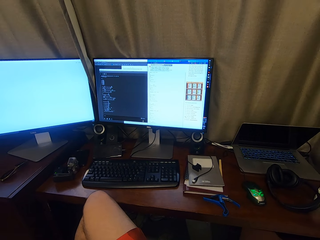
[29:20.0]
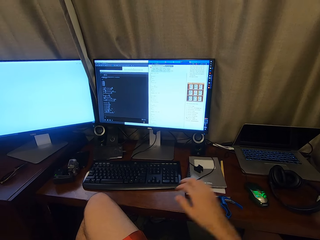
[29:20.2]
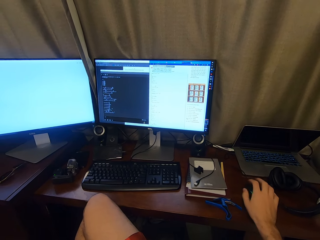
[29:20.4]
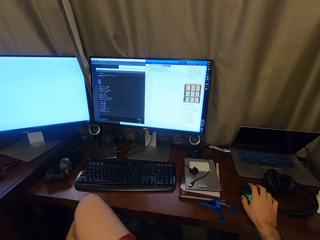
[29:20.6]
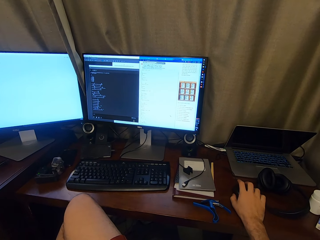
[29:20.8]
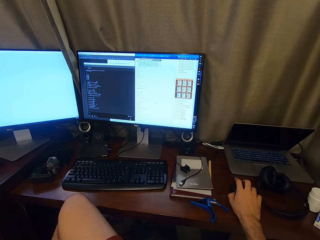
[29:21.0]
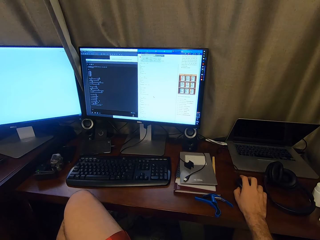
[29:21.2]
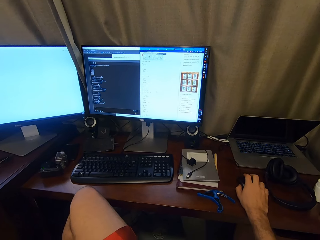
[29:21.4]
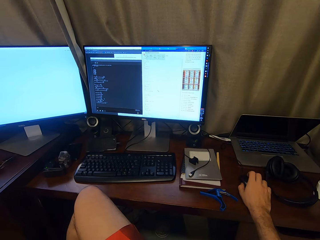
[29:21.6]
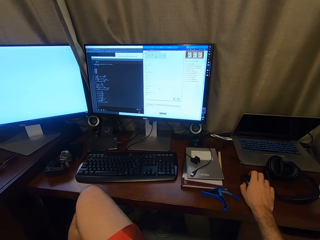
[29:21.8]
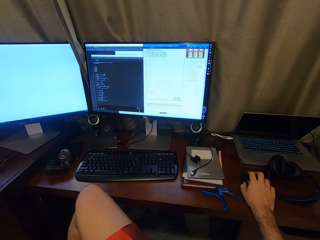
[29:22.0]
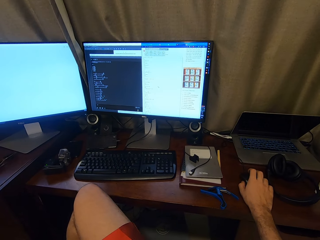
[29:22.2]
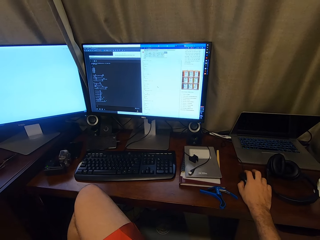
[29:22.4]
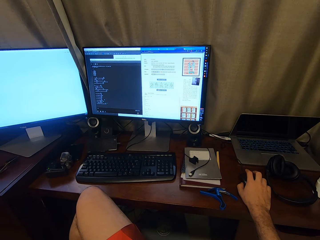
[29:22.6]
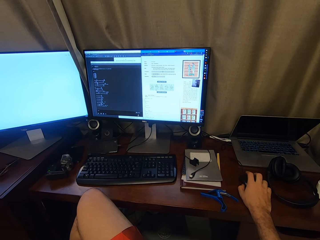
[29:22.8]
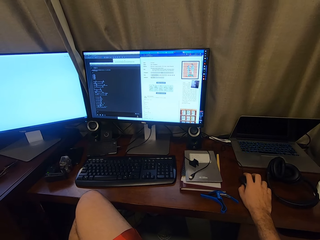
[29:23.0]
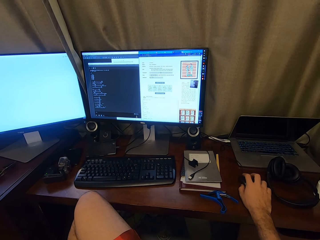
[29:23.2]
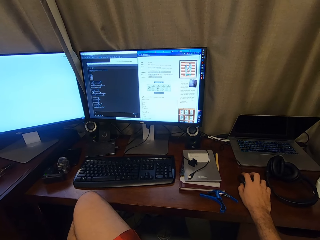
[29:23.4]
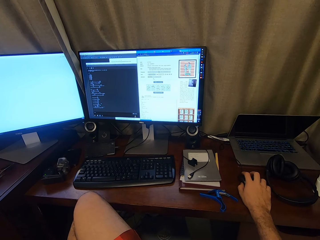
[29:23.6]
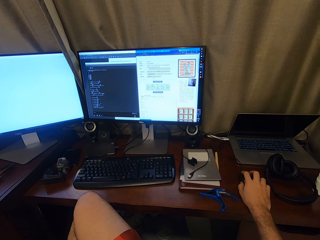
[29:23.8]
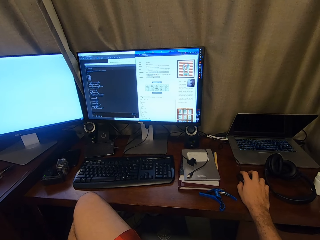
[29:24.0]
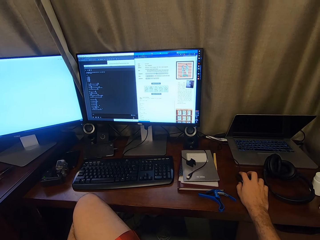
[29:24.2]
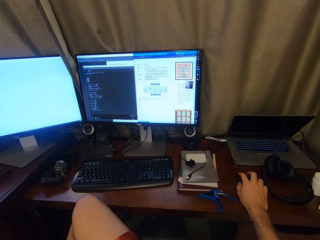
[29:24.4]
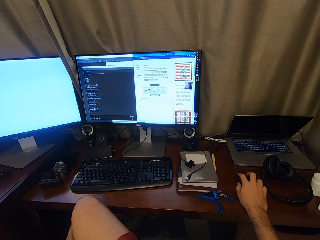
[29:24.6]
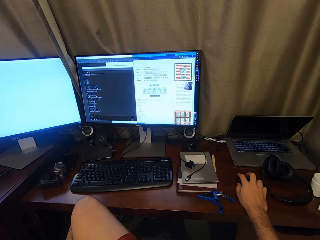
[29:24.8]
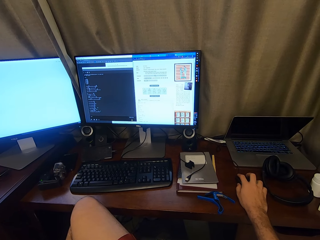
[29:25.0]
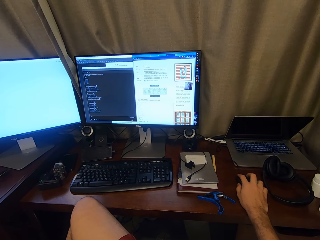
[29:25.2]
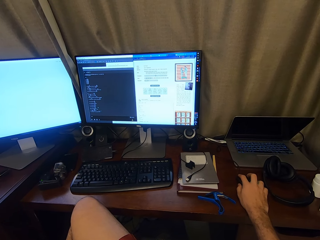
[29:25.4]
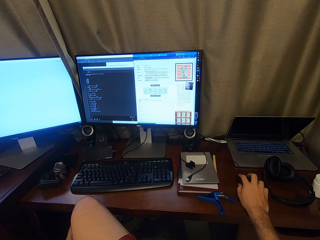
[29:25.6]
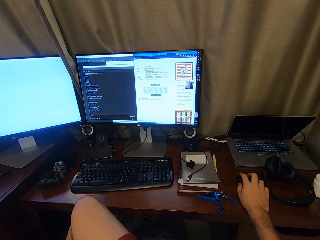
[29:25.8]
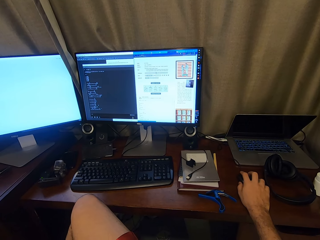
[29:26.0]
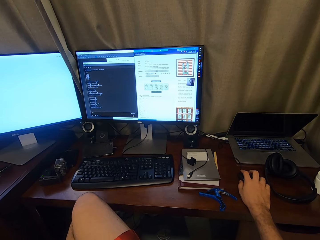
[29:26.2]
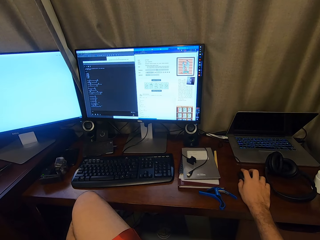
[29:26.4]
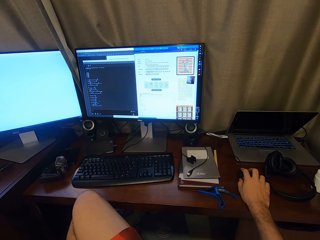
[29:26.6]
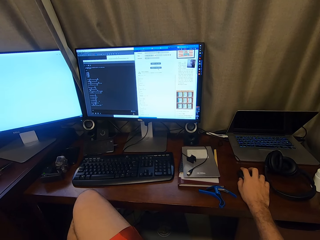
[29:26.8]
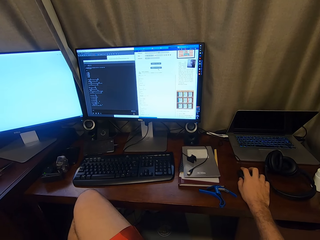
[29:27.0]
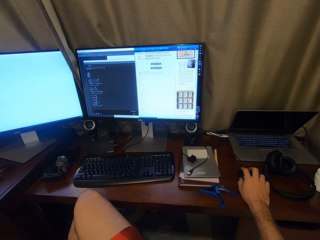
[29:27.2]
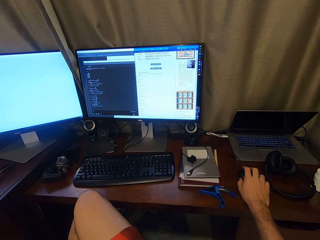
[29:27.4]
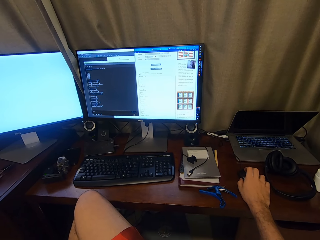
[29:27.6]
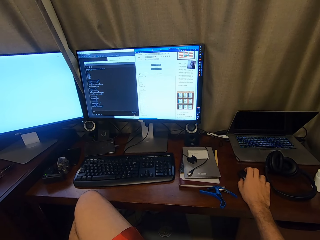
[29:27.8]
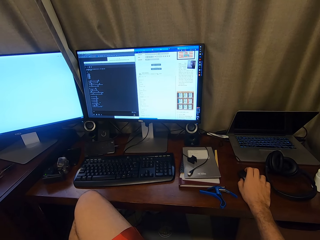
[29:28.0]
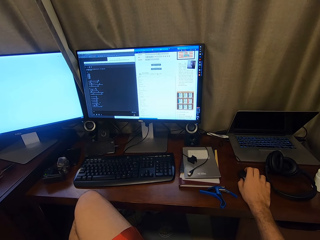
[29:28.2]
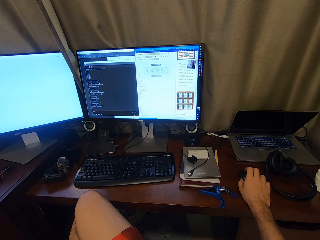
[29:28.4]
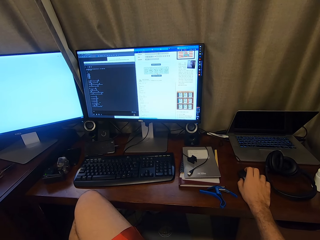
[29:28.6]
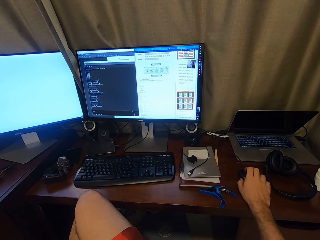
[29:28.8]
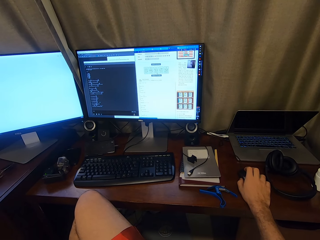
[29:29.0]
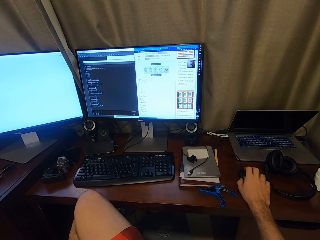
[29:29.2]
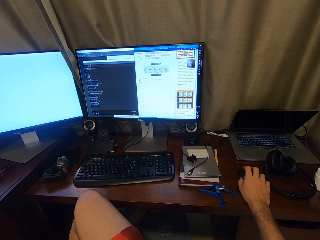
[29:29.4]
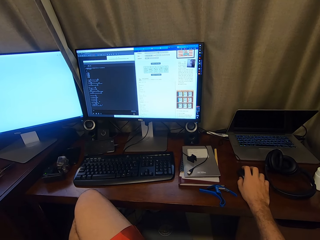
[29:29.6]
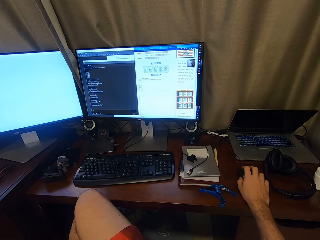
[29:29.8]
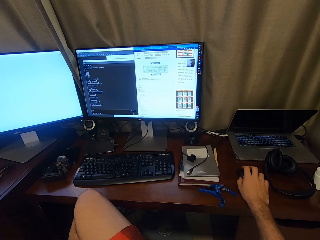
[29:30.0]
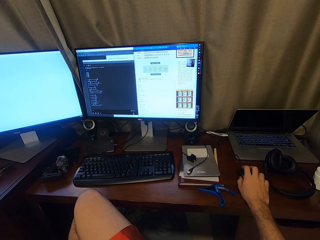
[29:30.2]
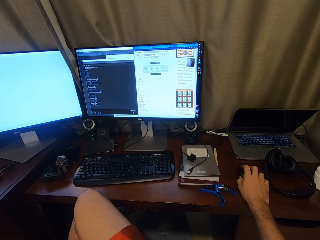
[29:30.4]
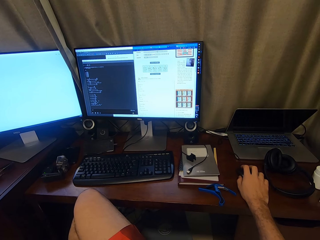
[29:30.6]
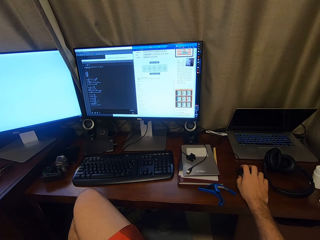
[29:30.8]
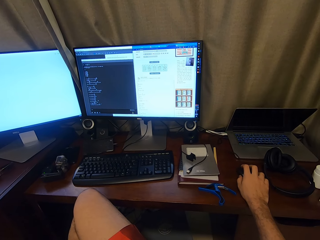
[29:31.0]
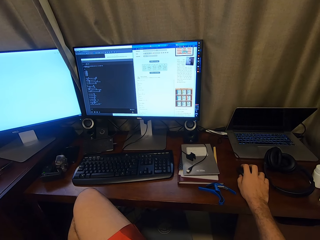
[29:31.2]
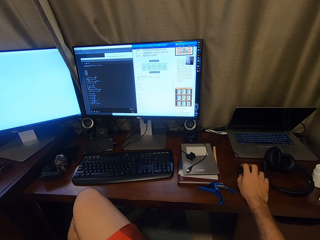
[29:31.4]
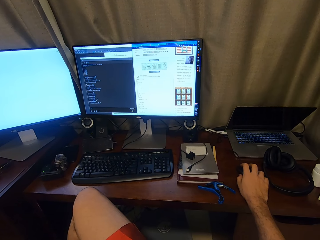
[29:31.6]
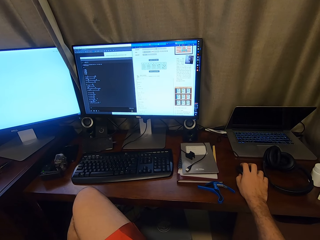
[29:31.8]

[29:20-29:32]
The camera wearer uses the computer. They click the mouse.

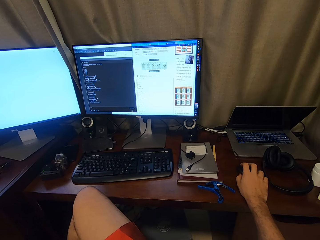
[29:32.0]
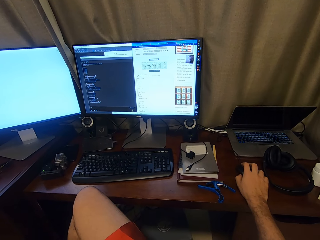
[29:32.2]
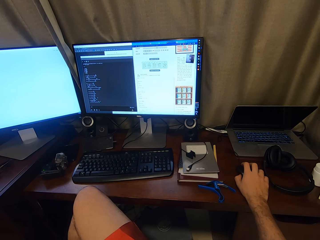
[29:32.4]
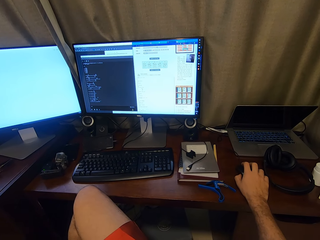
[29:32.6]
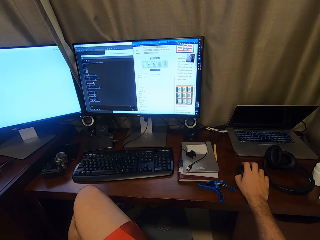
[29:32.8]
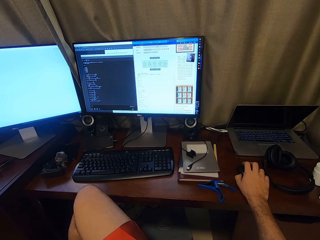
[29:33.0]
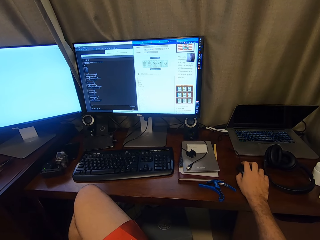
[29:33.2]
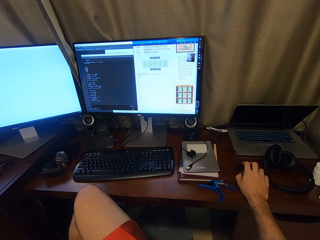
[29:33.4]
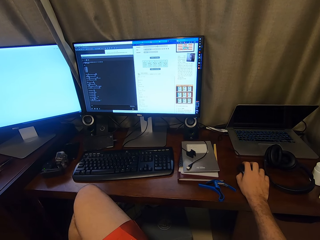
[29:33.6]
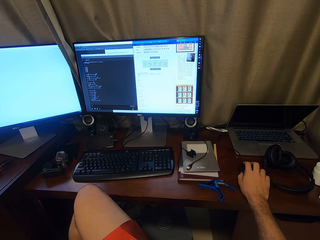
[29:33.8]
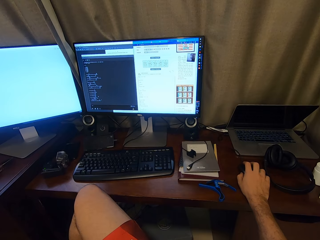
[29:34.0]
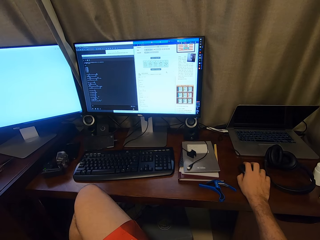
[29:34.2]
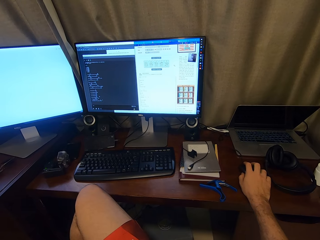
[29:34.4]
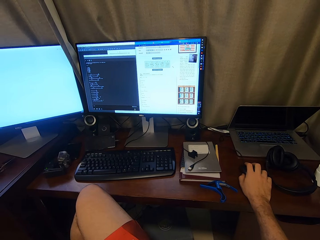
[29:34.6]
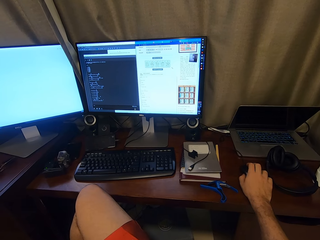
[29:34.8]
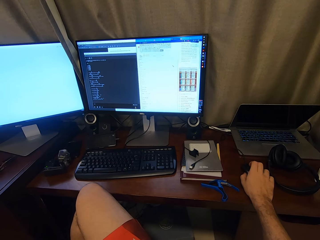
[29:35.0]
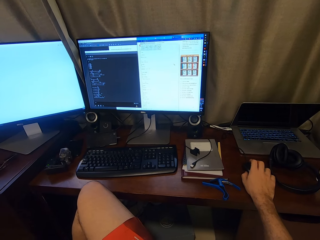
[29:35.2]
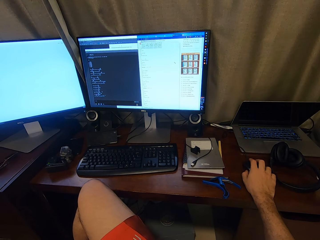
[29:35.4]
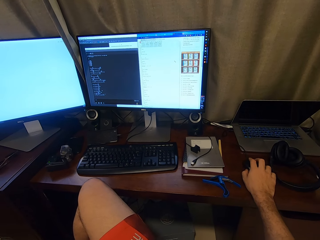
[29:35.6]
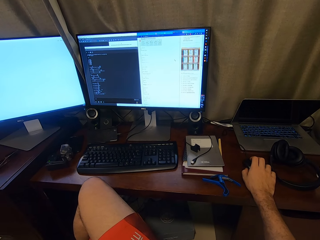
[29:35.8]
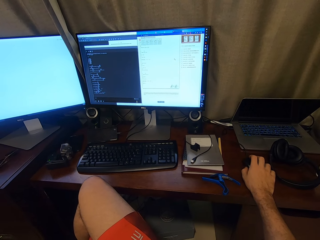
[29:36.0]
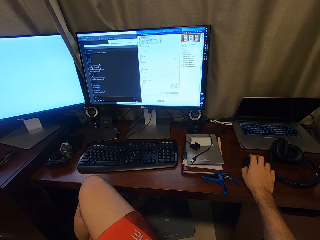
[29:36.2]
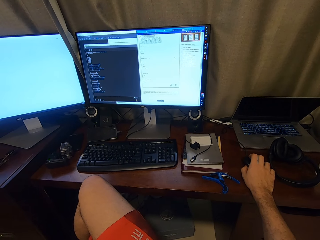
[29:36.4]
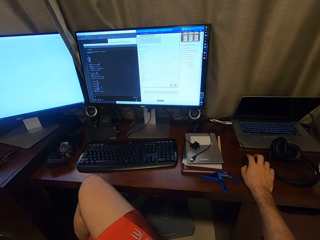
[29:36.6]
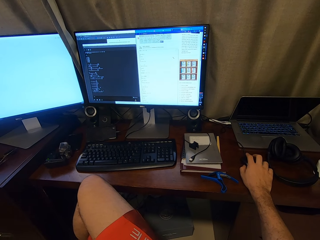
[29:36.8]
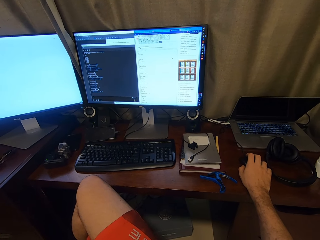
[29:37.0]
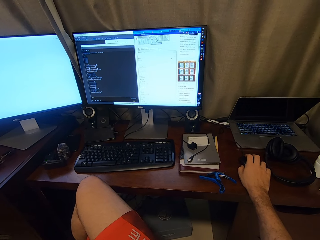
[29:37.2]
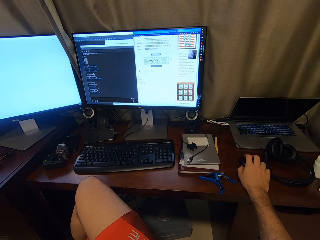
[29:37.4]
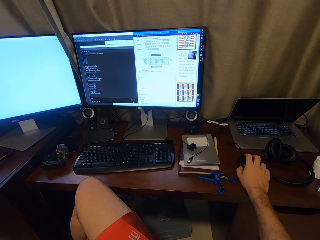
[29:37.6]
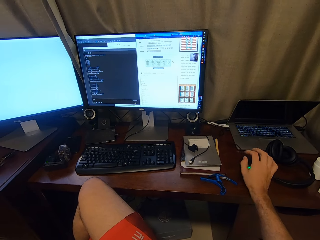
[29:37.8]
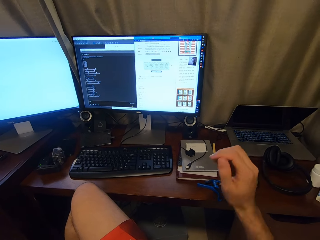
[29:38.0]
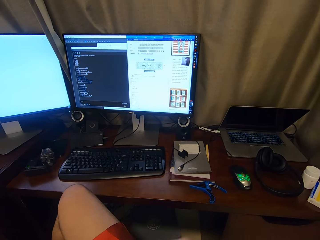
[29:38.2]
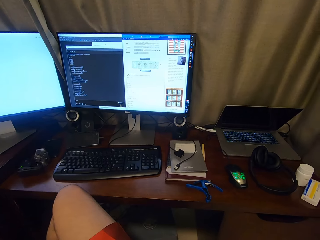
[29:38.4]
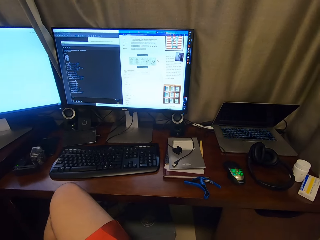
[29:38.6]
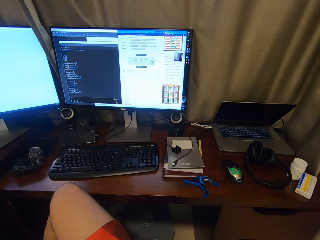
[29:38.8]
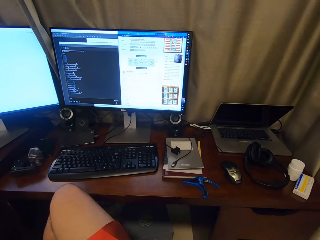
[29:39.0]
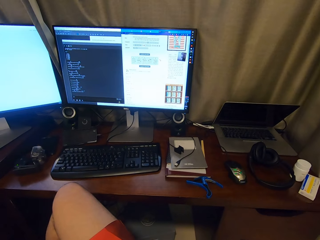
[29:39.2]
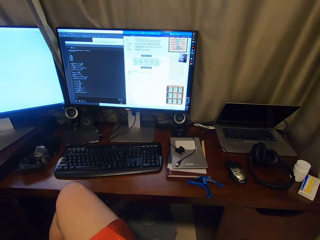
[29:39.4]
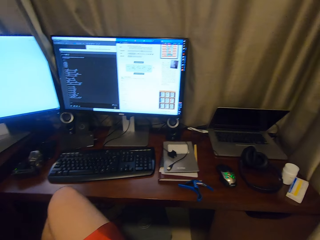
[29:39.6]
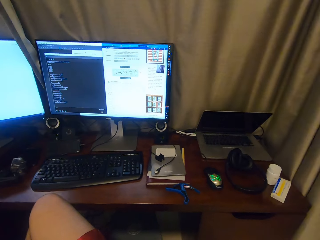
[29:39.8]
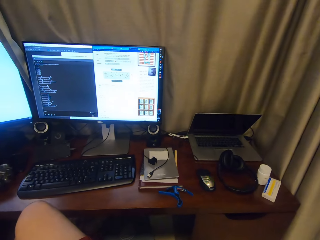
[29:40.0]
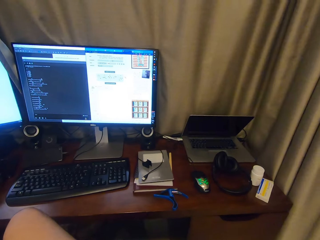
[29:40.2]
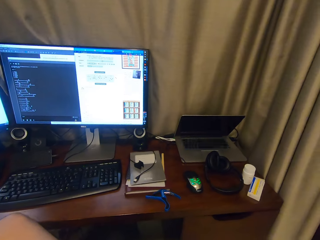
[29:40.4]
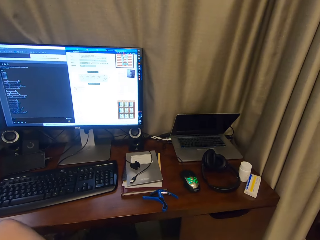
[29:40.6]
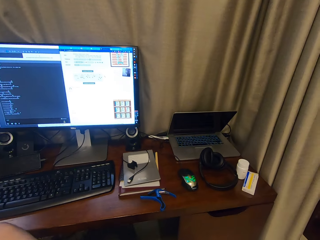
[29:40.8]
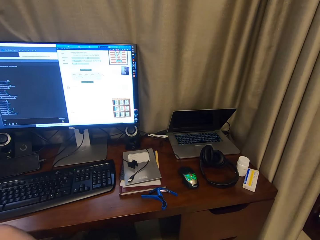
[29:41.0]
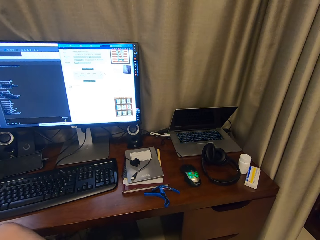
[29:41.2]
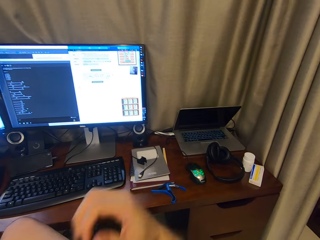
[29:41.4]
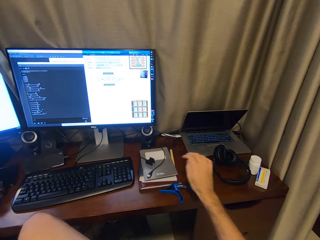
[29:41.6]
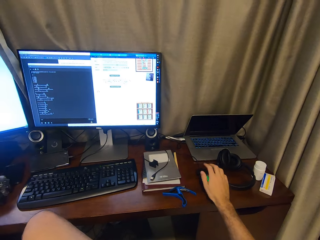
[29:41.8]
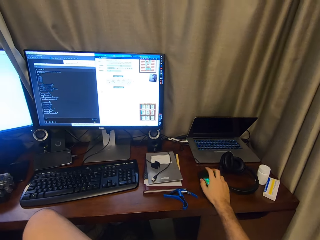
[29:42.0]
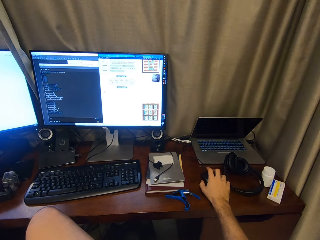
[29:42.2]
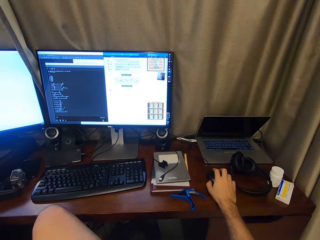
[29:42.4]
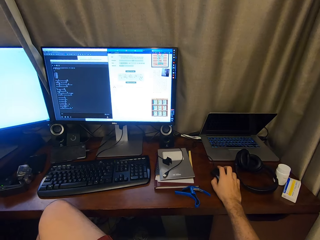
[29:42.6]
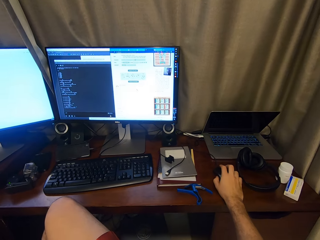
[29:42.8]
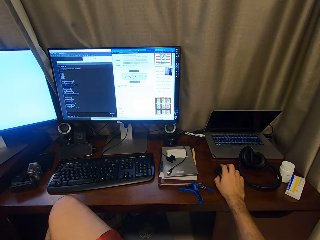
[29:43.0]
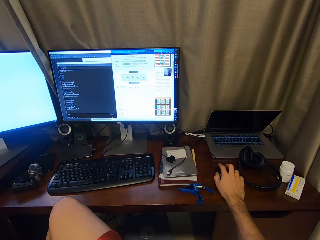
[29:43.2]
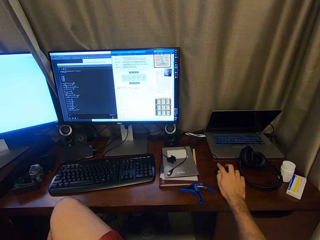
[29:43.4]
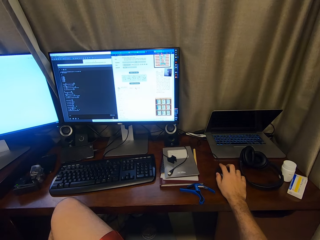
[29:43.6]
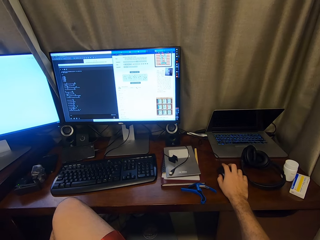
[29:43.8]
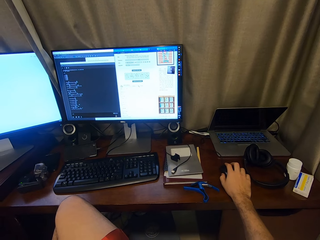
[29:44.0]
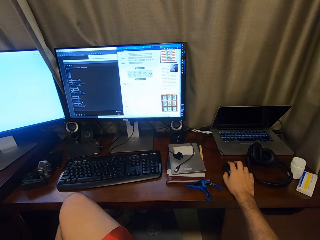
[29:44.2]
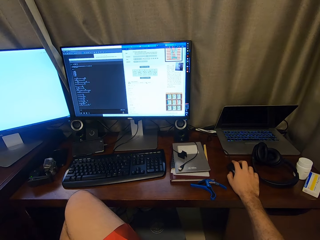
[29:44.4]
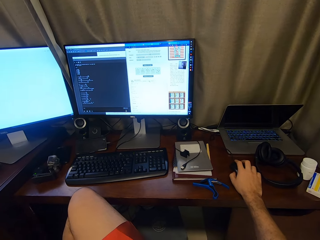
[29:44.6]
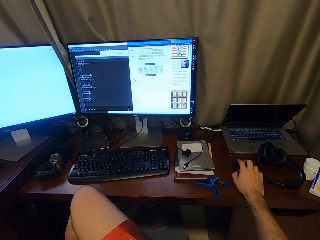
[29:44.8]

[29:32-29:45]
The camera wearer removes the right hand from the mouse. They touch the face. They look at the screen. They click the mouse and use the computer.
